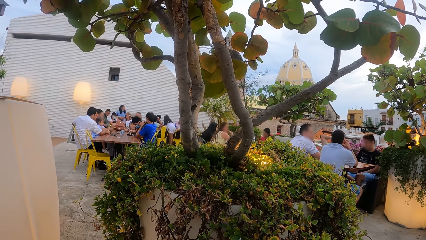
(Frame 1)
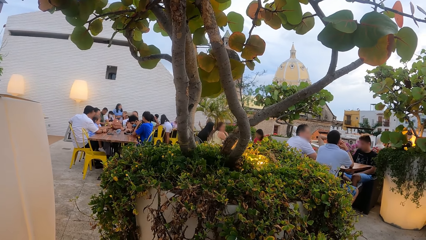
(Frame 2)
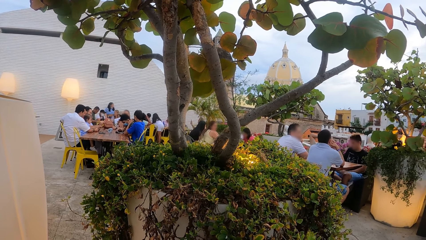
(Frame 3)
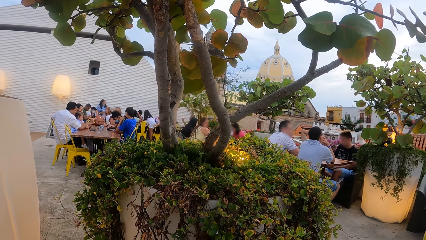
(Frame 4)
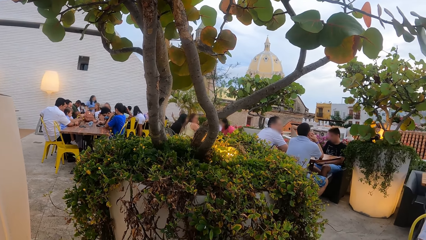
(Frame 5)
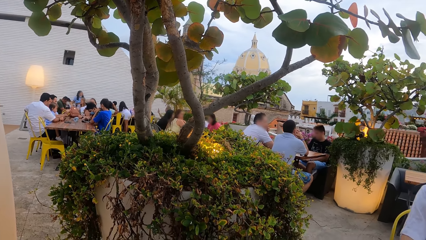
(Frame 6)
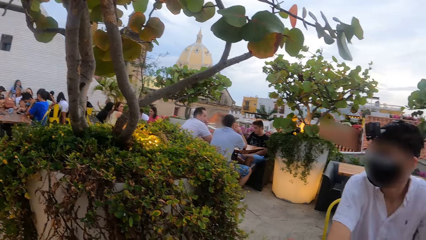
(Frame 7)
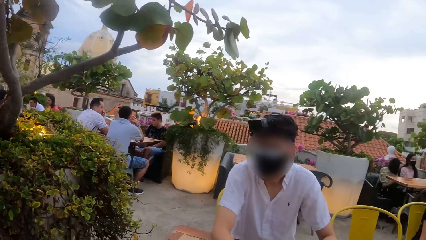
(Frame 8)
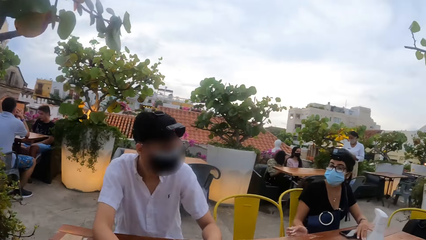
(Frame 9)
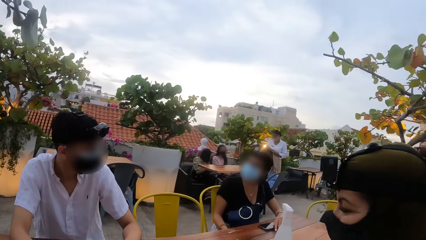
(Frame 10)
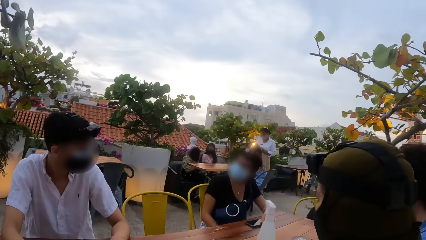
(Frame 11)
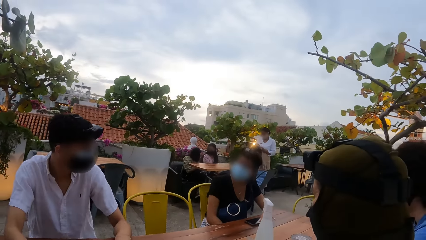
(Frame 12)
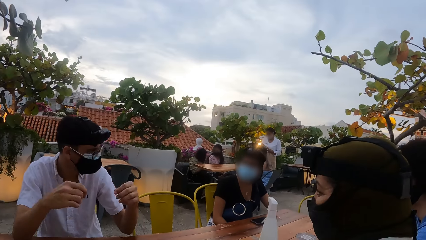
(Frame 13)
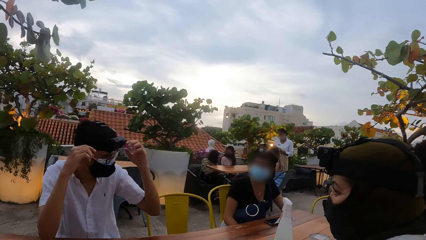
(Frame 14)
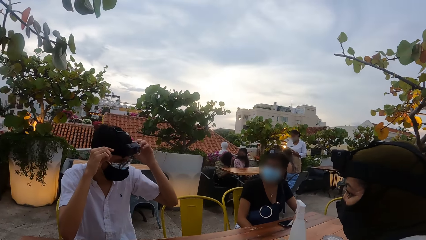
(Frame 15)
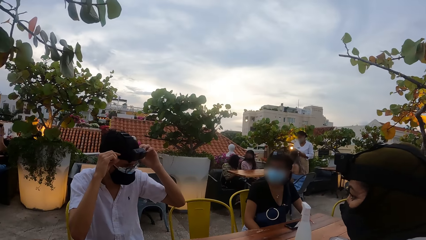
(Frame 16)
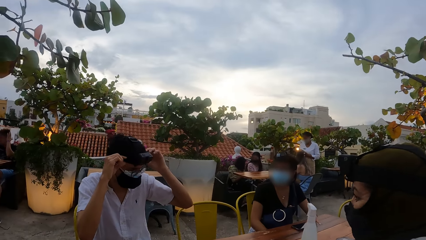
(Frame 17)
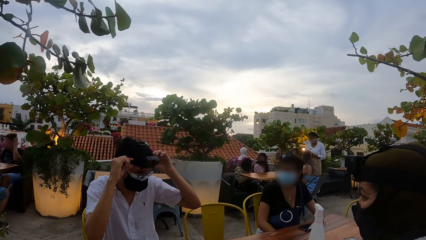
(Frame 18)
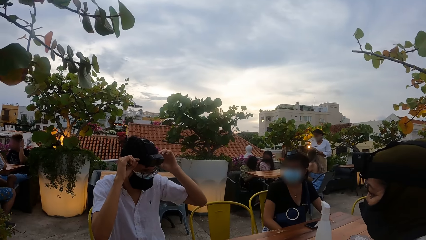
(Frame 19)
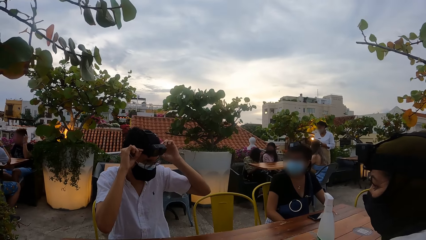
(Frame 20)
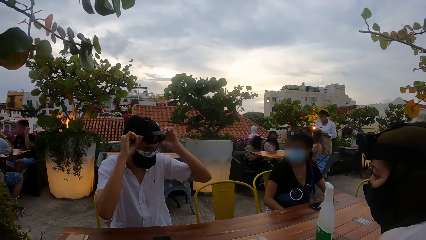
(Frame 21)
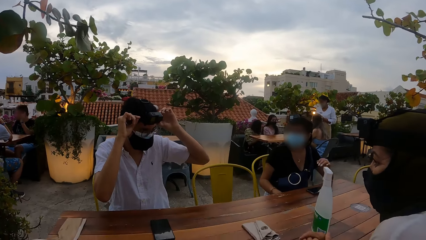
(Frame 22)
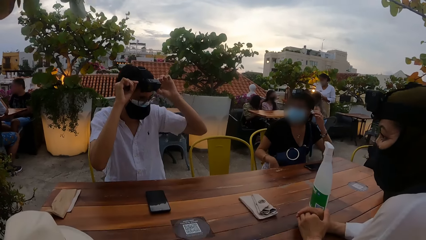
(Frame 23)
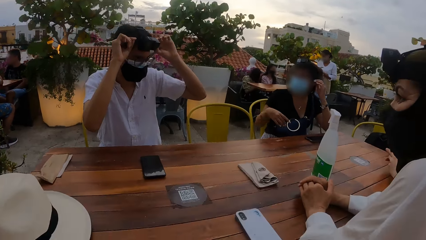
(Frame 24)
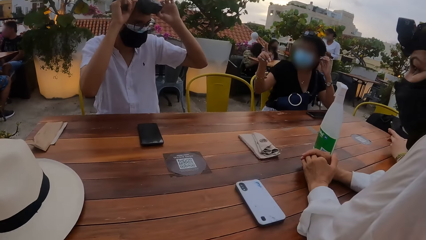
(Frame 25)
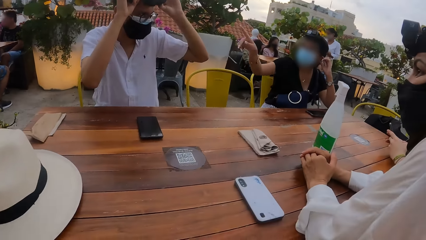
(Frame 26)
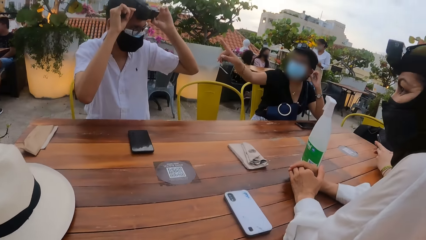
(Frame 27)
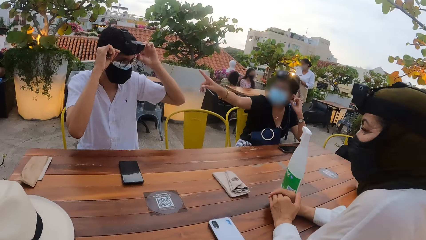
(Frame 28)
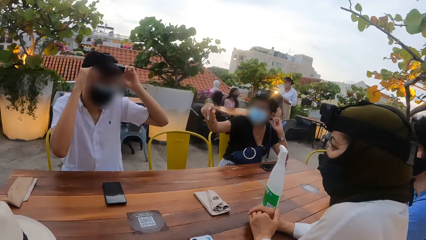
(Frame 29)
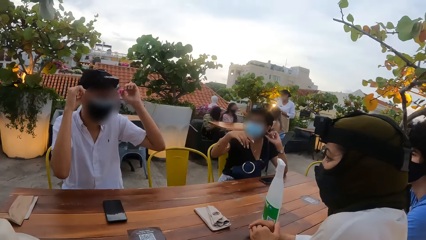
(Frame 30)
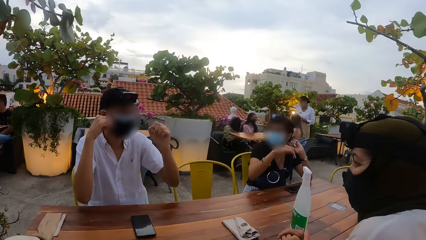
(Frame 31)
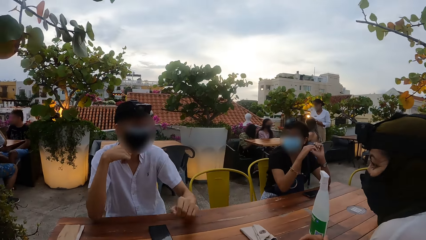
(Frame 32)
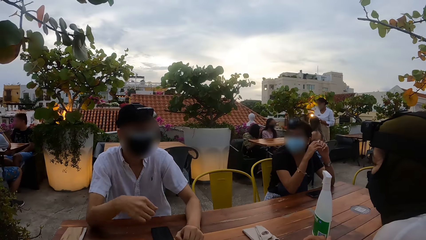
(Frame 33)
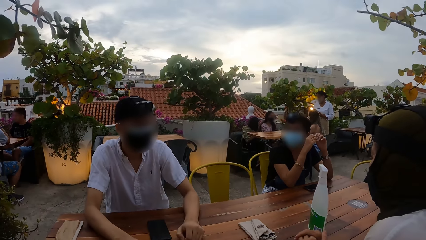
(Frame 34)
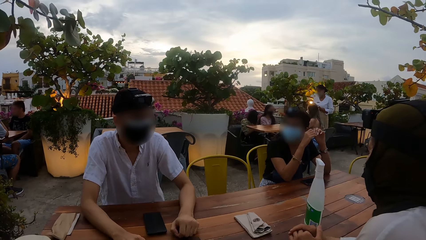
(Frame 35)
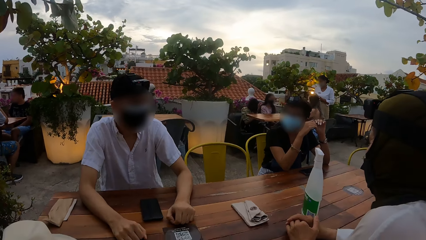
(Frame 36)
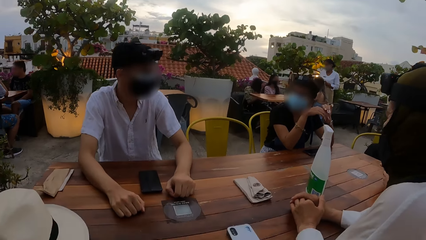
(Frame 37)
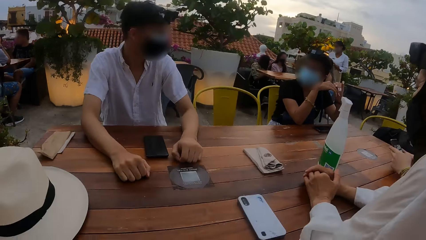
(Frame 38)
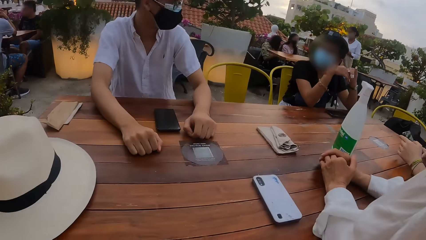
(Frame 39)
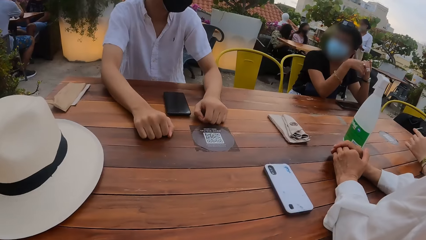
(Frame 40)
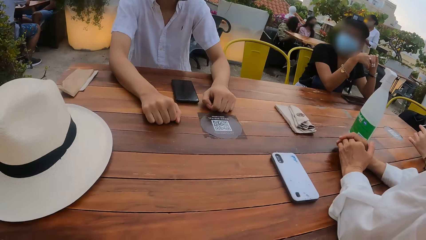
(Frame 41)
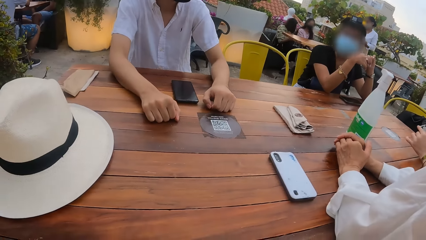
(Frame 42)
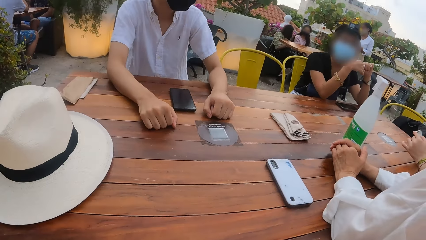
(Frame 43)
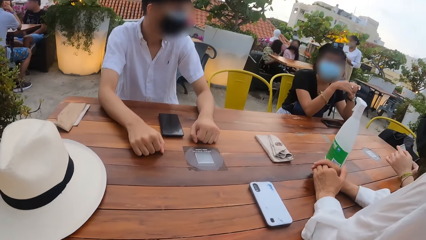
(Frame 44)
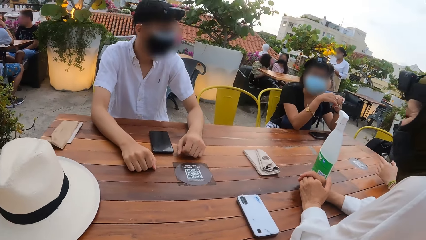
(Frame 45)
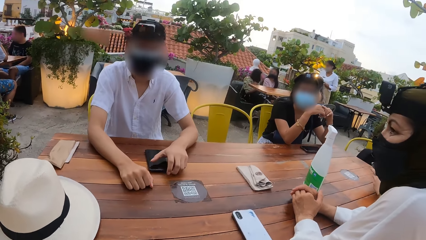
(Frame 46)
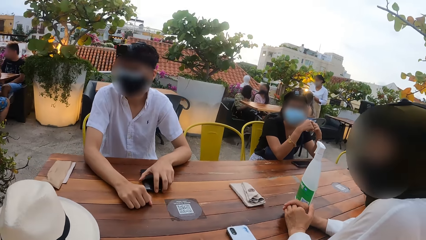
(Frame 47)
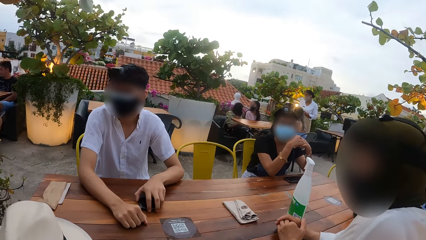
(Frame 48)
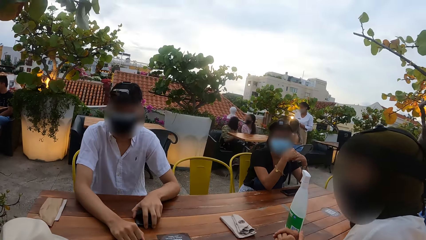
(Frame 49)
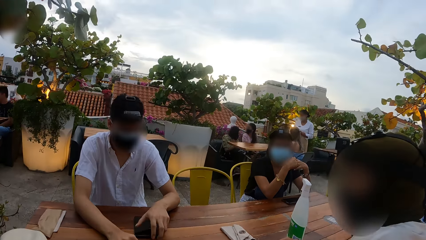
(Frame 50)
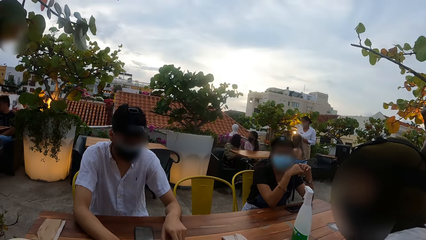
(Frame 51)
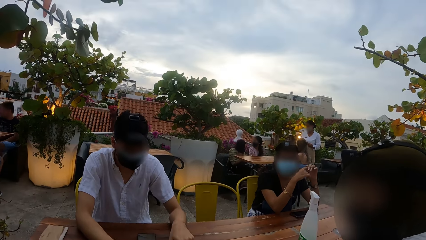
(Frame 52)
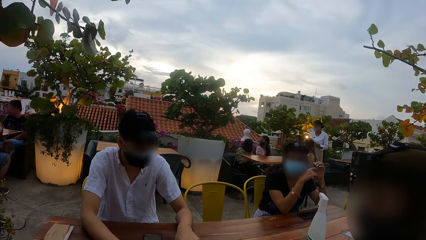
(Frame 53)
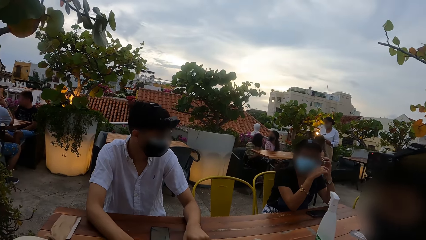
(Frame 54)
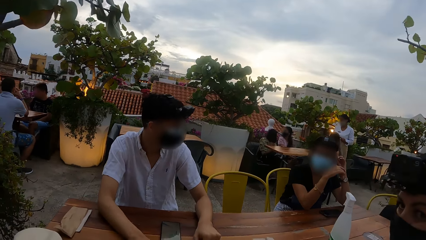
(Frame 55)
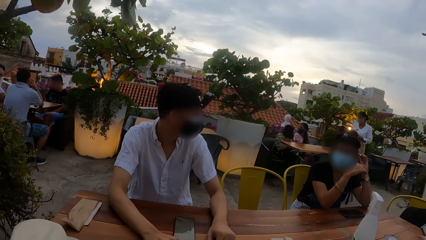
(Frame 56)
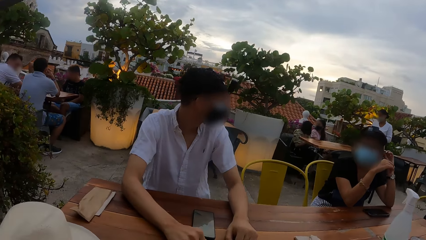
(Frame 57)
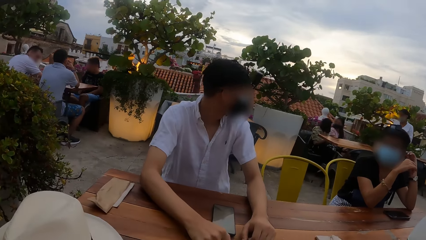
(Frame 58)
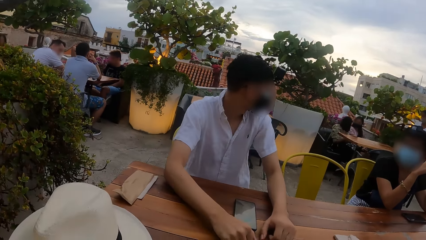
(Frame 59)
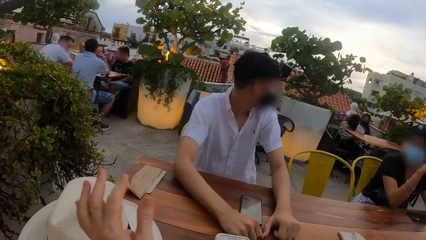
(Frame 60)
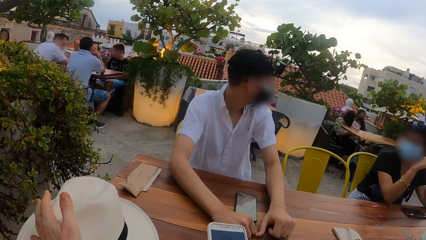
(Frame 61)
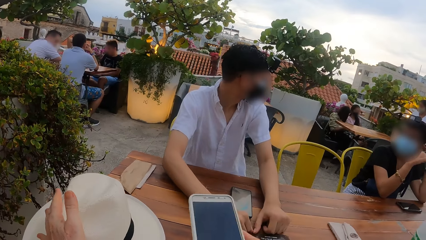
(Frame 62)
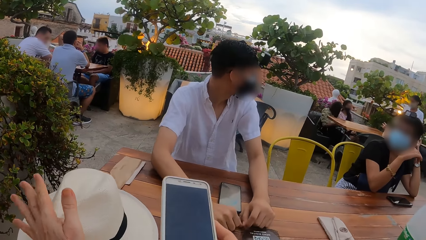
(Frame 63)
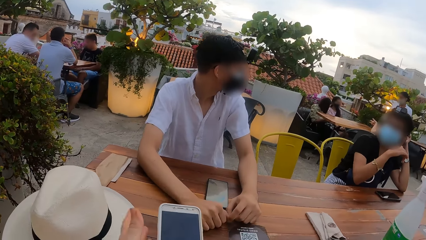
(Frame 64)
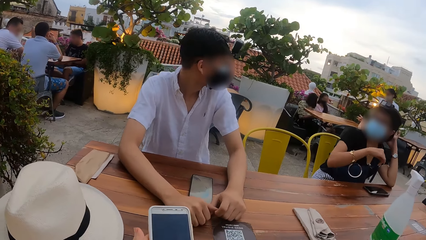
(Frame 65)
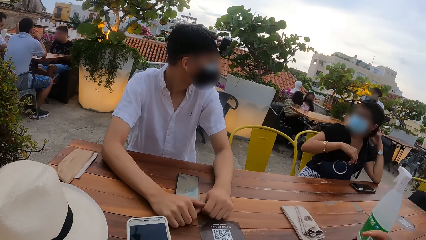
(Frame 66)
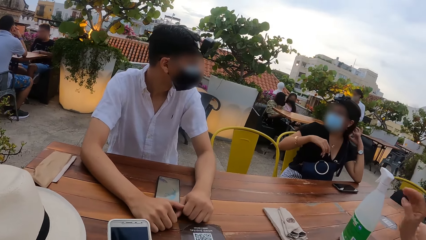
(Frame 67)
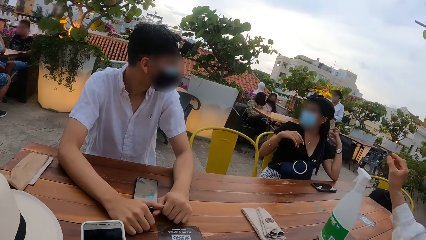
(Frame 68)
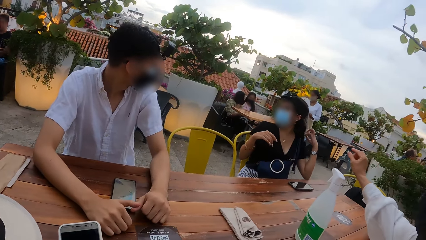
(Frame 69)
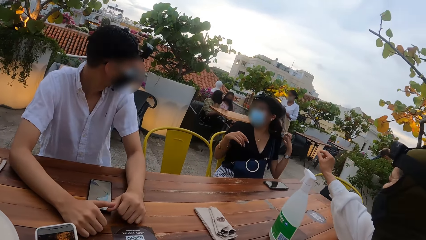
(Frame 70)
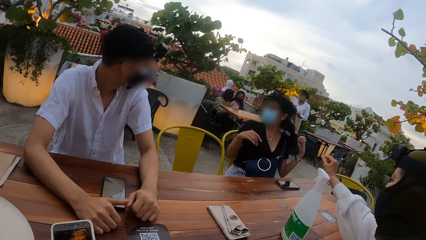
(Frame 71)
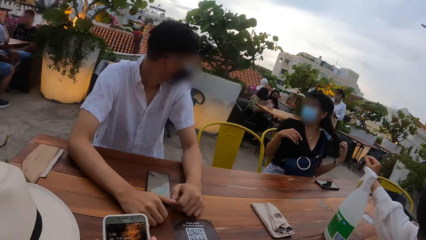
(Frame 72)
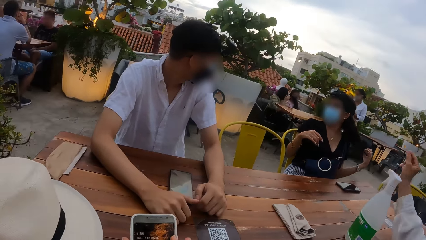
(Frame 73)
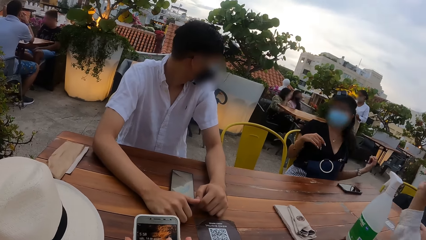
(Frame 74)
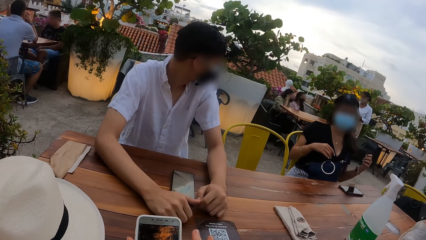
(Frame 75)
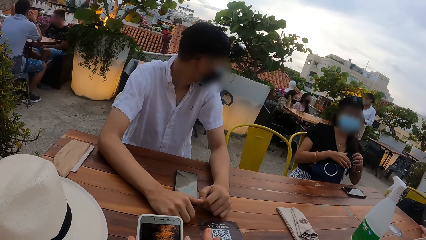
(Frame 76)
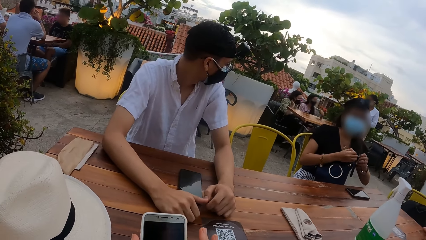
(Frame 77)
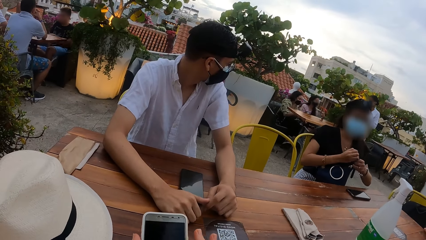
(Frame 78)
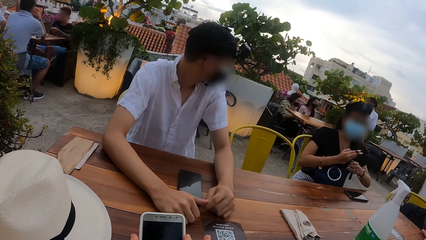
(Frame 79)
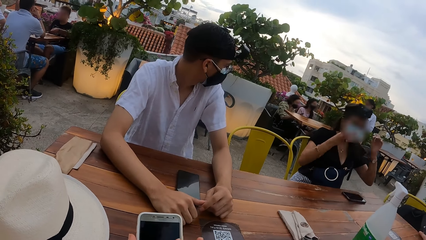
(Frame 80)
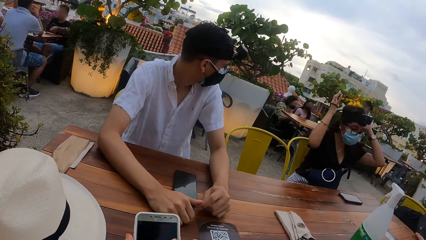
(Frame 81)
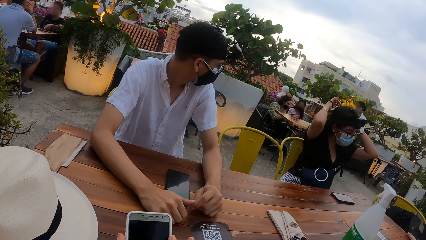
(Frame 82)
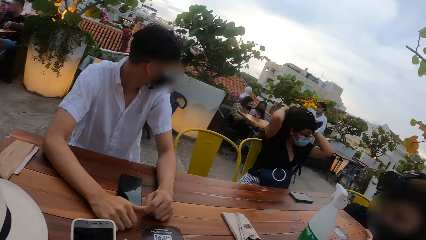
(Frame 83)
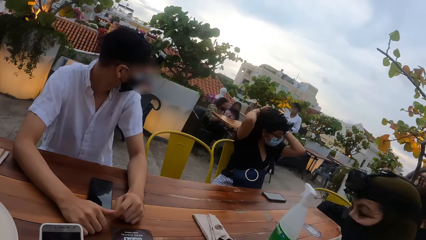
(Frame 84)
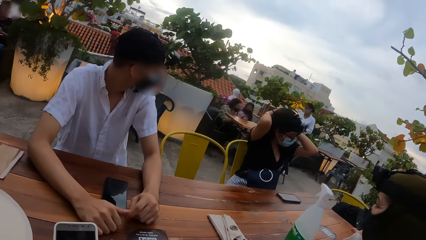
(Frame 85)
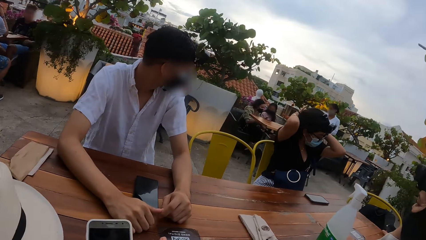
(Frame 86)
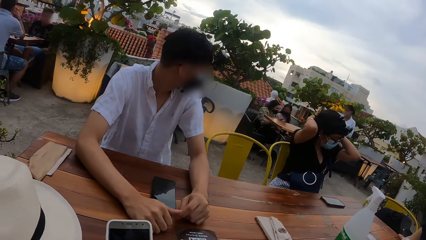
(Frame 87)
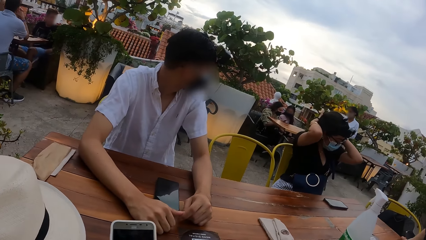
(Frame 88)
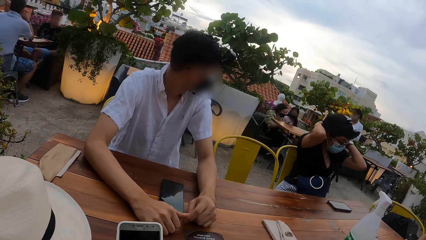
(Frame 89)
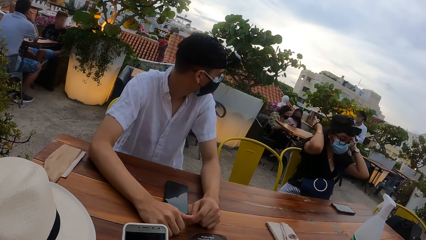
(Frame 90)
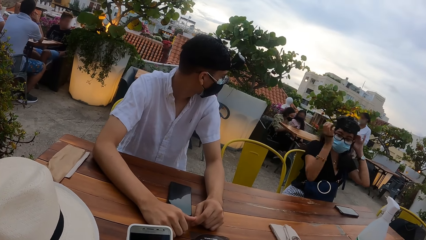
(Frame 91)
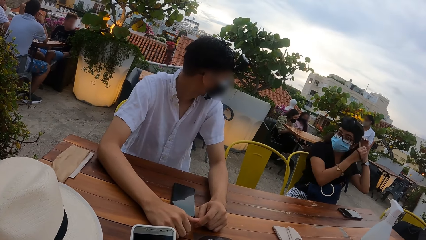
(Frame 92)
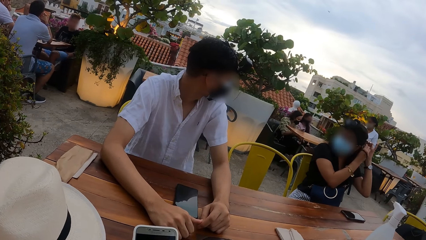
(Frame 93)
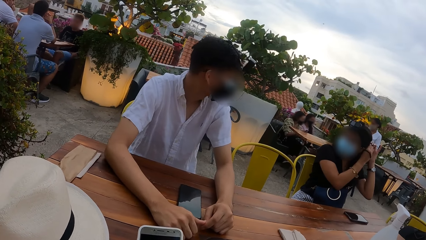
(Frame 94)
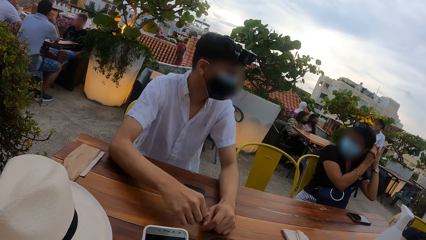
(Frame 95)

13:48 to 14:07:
A man adjusts a head camera on his head with both hands. The woman touches her left ear with her left hand and points her right hand to the man. The woman places her right elbow on the table. The man places his left hand on the table and places his right hand on the table. Another man presses a phone with his hands. The first man adjusts a phone on the table with his left hand. The woman removes a hair band from her hair with her left hand. The camera wearer adjusts a hat on the table with her left hand. The woman removes her right elbow from the table. The camera wearer holds a phone with both hands. Another woman points her right hand to the first woman. The camera wearer presses the phone in her left hand with her right hand. The first woman passes the hair band in her left hand to her right hand. The camera wearer scrolls the phone. The first woman packs her hair with the hair band in her hands.
